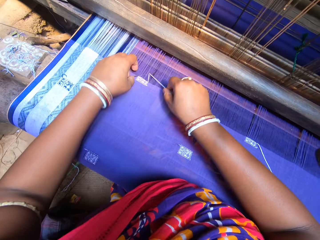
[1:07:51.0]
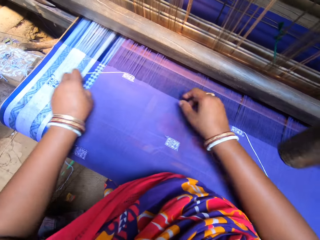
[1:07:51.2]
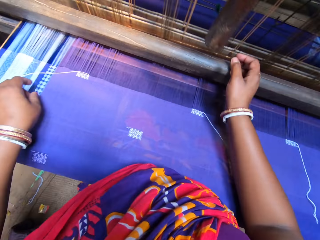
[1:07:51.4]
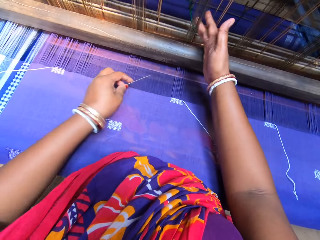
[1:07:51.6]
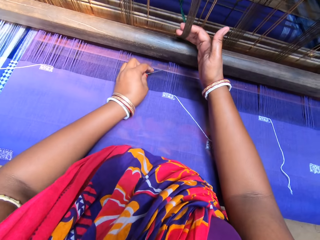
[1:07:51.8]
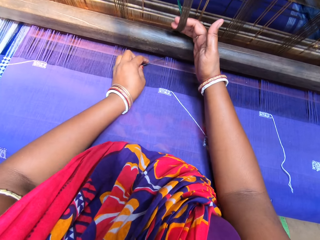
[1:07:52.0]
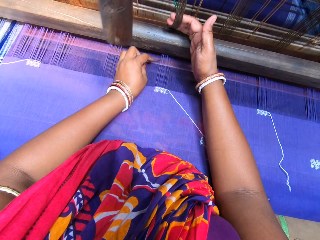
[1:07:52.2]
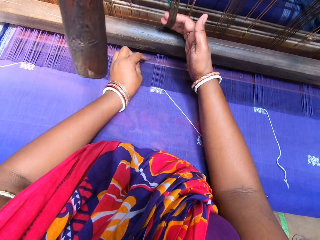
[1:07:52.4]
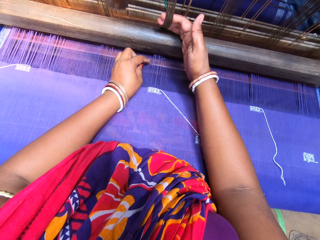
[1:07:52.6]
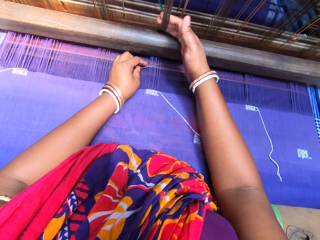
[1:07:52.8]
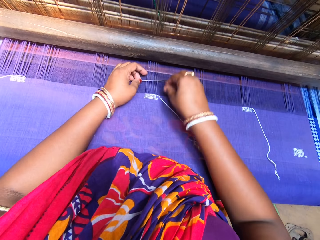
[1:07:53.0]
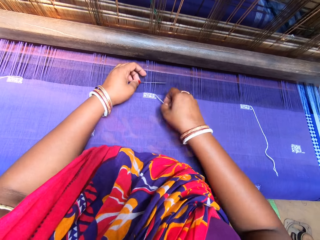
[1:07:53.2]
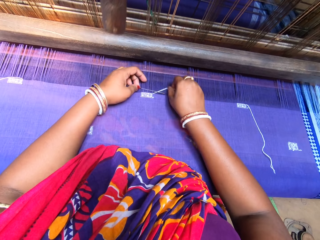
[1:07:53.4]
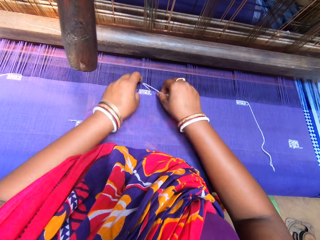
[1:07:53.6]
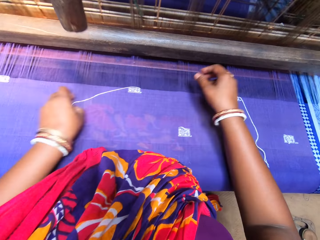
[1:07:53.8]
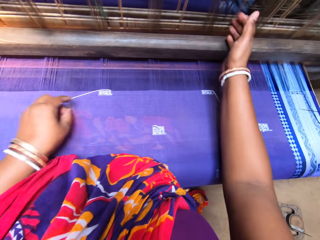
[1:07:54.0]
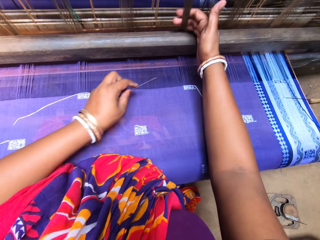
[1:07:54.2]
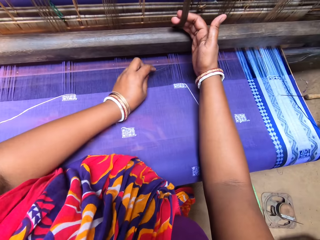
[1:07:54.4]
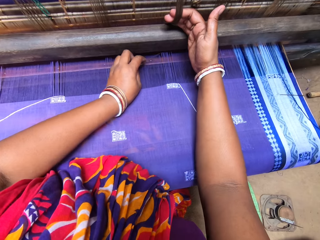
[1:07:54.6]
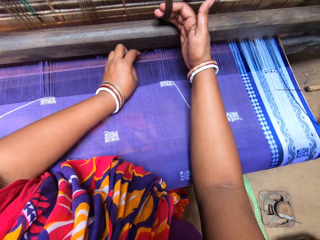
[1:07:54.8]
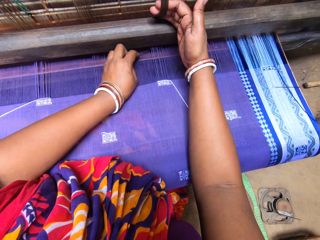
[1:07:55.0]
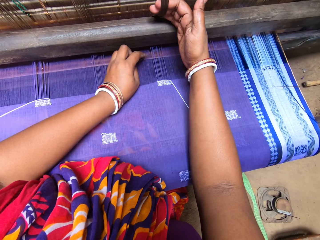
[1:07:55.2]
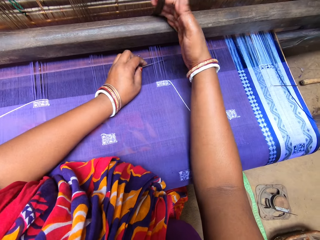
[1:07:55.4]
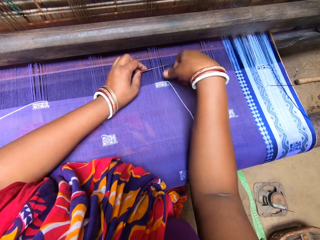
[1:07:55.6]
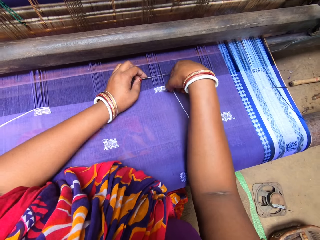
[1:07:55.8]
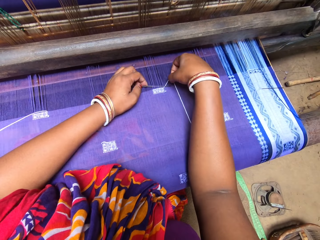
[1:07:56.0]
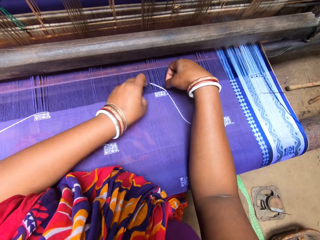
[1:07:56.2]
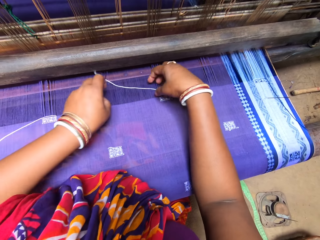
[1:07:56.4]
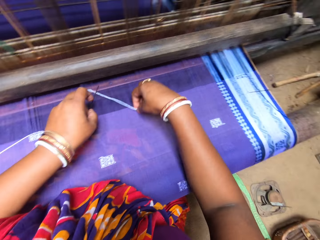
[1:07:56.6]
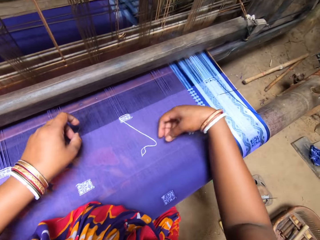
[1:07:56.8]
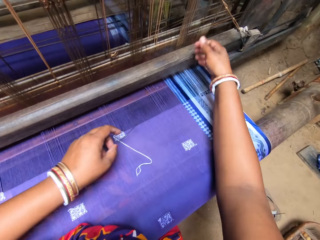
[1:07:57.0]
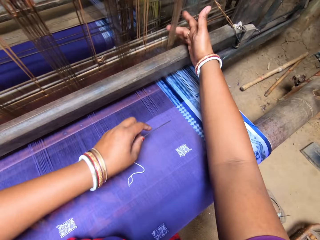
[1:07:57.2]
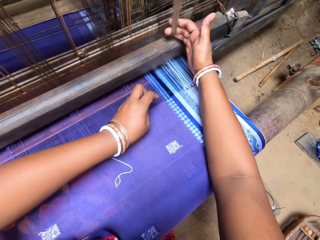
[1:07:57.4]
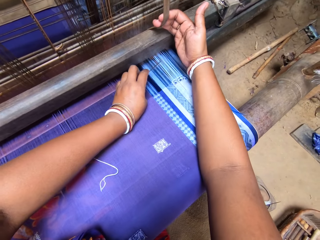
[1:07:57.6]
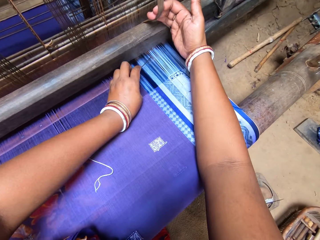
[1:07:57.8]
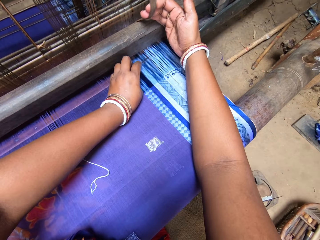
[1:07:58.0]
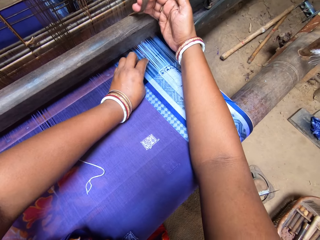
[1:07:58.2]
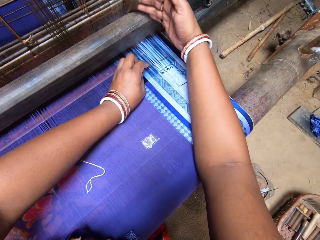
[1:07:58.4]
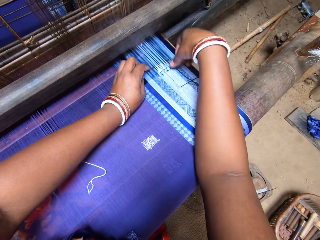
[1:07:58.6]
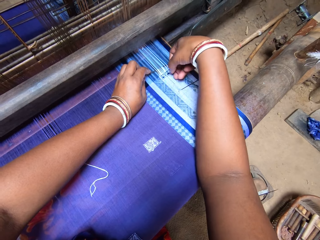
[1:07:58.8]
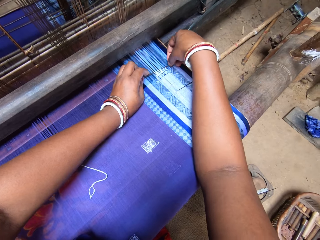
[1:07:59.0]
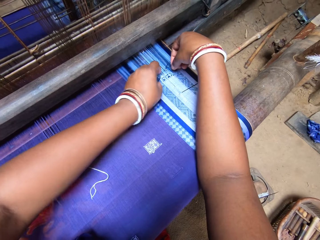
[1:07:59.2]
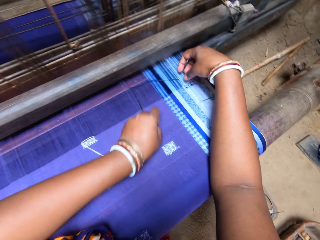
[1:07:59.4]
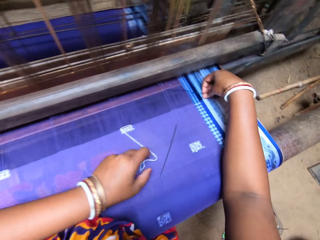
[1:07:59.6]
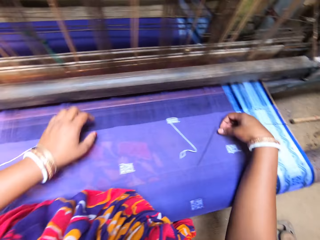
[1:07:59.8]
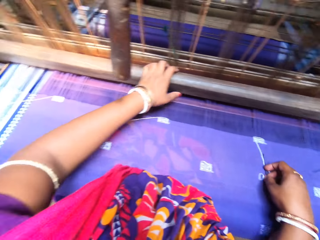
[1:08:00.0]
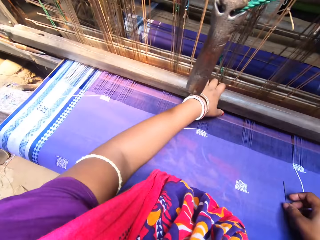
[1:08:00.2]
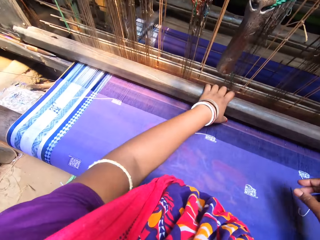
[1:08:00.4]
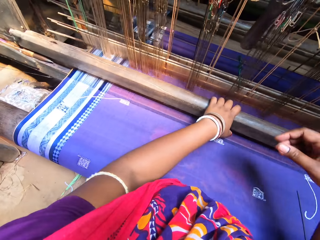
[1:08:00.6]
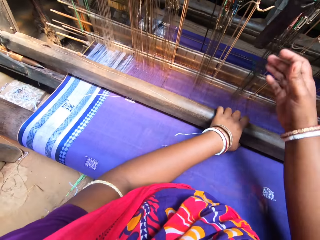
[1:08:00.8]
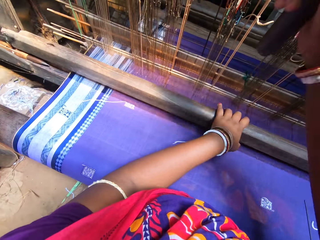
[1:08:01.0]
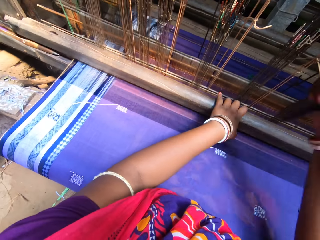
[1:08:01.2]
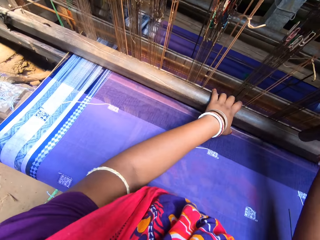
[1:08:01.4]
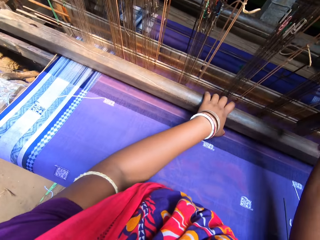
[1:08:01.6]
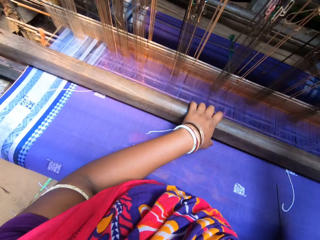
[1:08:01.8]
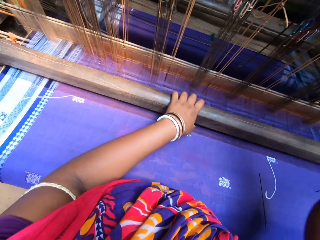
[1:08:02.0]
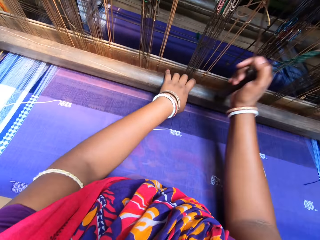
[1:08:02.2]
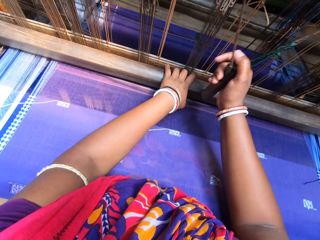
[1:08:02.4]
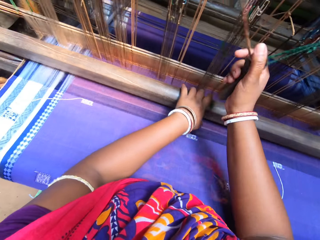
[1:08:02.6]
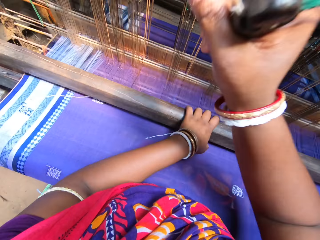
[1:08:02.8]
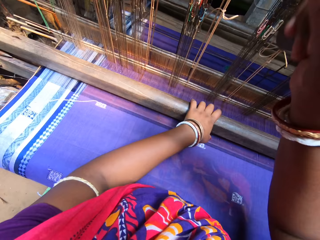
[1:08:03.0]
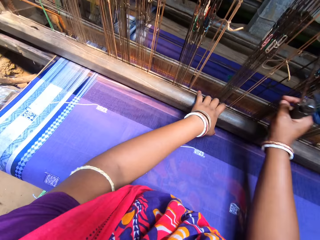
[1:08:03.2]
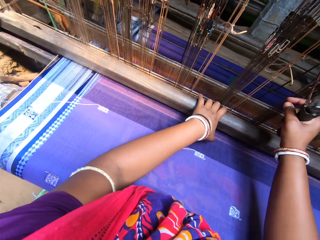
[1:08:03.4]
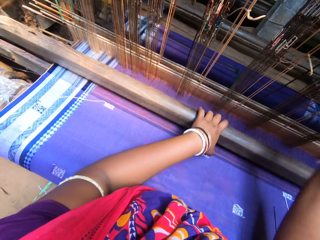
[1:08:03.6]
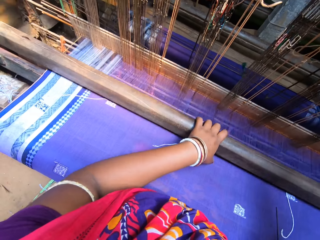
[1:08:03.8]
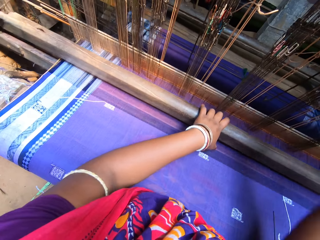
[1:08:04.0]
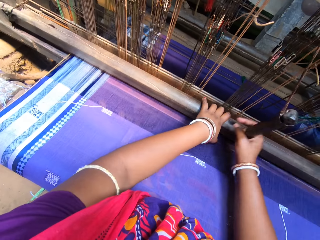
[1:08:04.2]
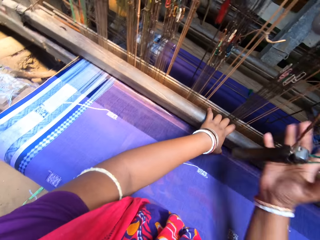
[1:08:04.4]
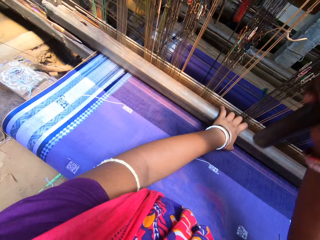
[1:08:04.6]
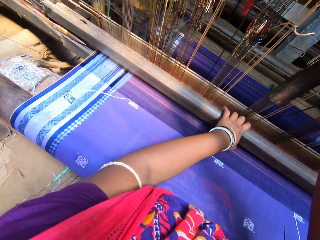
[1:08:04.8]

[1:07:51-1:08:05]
The camera wearer pulls the warp from the handloom machine with her right hand. She weaves on the weft yarn of the fabric with the needle in her left hand. She pulls the warp from the handloom machine with her right hand. She weaves on the weft yarn of the fabric with the needle in her left hand. She pulls the warp from the handloom machine with her right hand. She weaves on the weft yarn on the fabric with the needle in her left hand. She pulls the warp beam of the handloom with her left hand. She pulls the pulley from the handloom machine with her right hand. She weaves the fabric with both hands on the handloom machine.

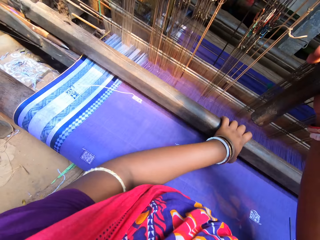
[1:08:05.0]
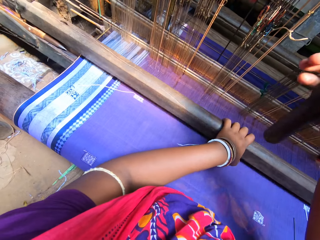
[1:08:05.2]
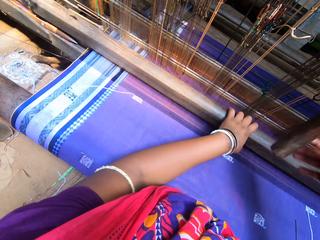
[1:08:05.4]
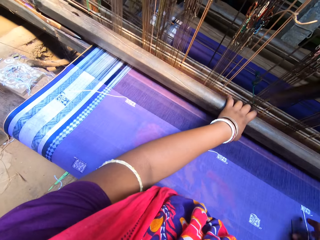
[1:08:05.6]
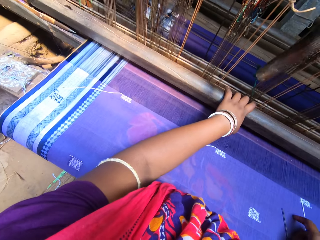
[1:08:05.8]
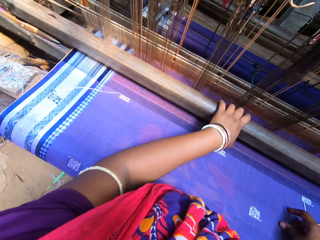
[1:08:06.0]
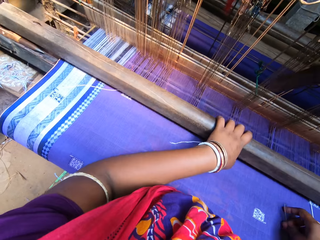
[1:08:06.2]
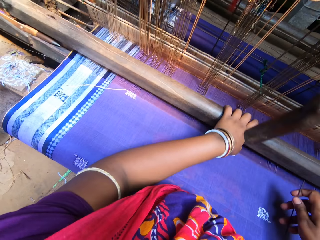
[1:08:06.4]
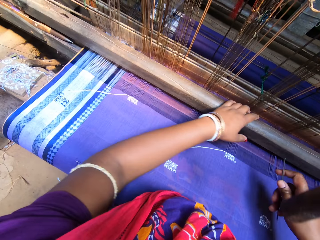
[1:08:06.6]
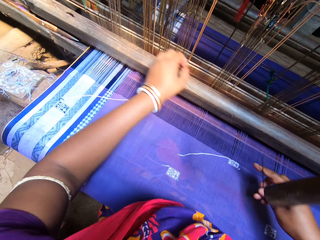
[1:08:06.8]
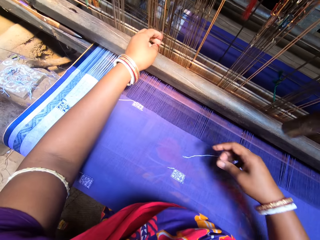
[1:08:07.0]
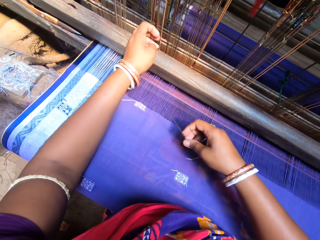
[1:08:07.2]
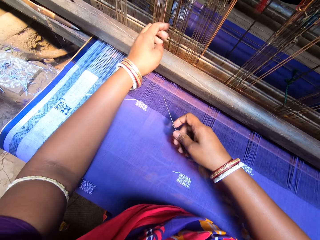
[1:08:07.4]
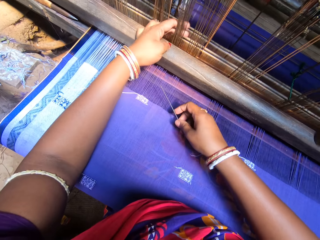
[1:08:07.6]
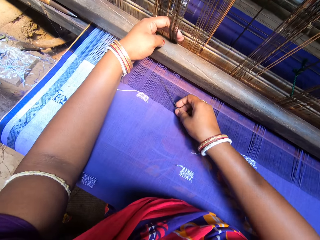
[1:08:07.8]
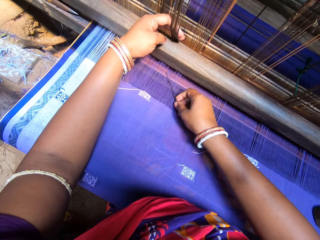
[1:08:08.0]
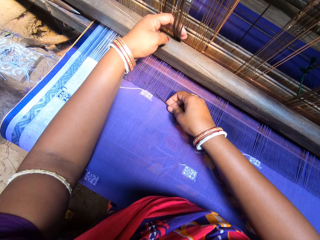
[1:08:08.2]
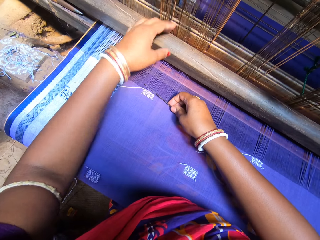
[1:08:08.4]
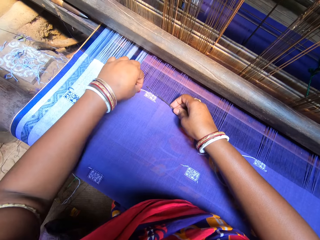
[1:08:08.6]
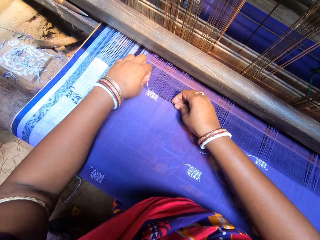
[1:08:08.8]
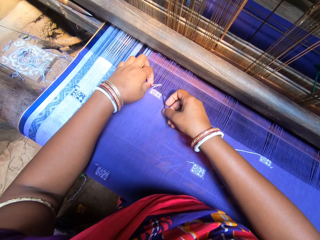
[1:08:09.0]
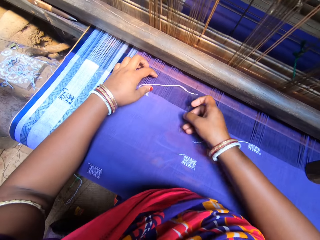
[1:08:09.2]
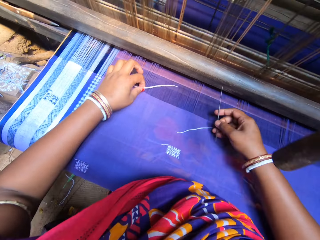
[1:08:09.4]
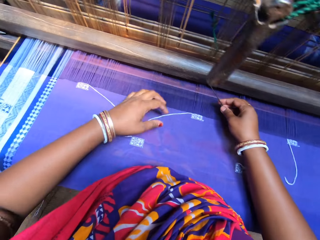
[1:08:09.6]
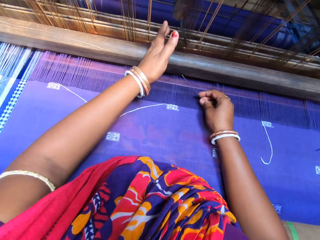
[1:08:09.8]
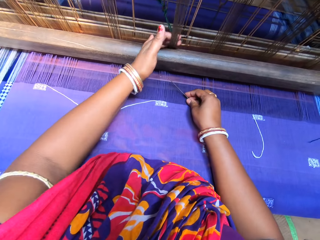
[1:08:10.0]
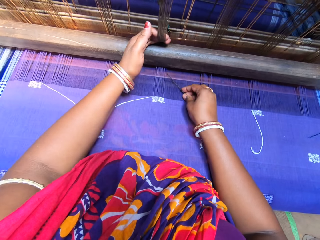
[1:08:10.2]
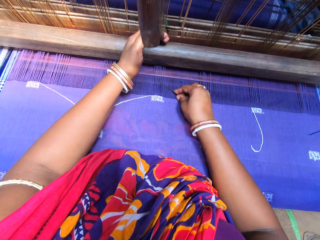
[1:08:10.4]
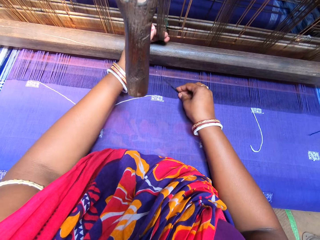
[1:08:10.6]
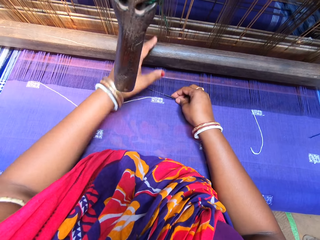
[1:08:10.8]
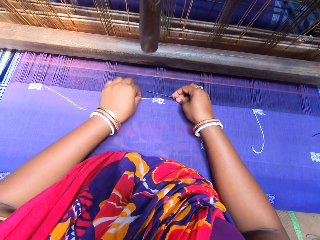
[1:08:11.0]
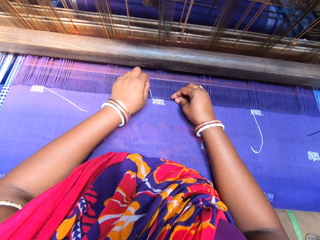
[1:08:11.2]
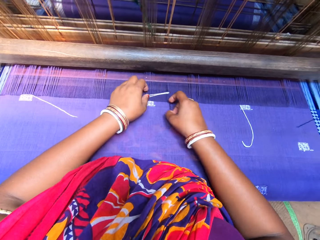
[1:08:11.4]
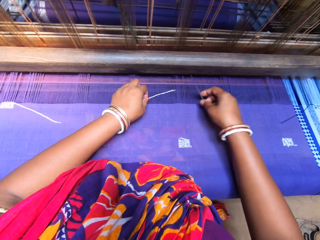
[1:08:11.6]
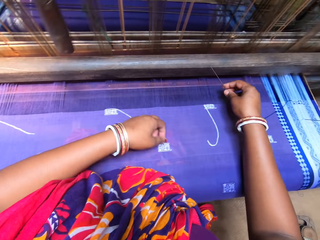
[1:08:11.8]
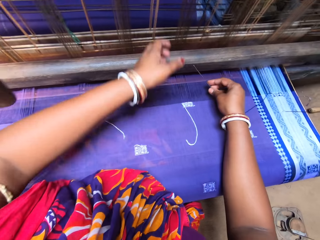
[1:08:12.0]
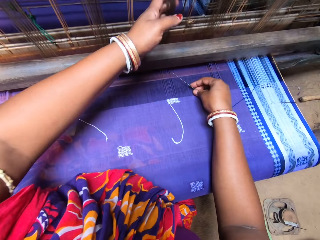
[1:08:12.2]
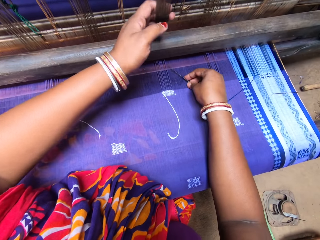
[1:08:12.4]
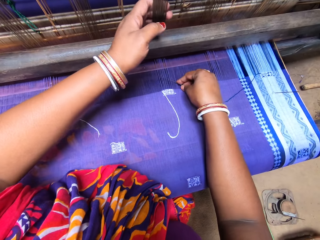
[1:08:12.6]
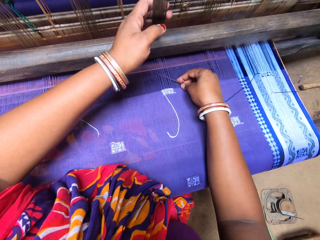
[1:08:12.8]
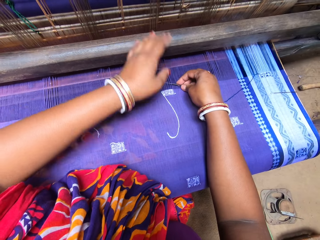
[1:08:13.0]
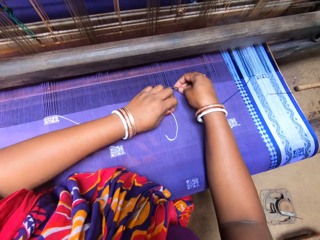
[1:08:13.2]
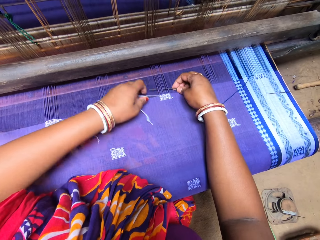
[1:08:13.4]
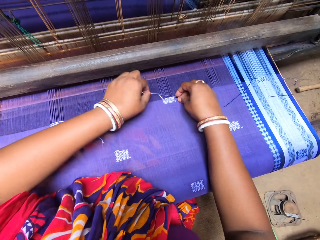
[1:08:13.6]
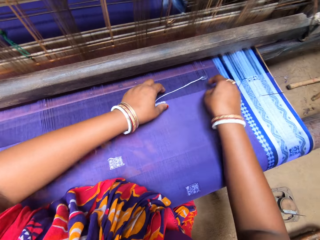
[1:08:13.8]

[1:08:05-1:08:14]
The camera wearer pulls the warp from the handloom machine with her left hand. She weaves on the weft yarn on the fabric with the needle in her right hand. She pulls the warp from the handloom machine with her left hand. She weaves on the weft yarn on the fabric with the needle in her right hand. She pulls the warp from the handloom machine with her left hand. She weaves on the weft yarn on the fabric with the needle in her right hand.
